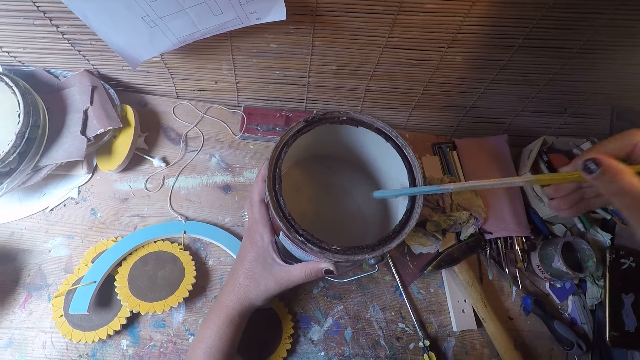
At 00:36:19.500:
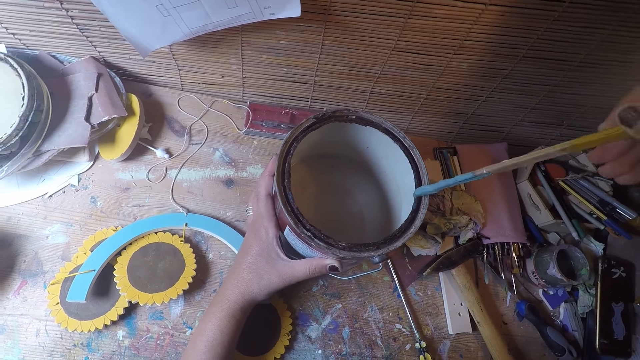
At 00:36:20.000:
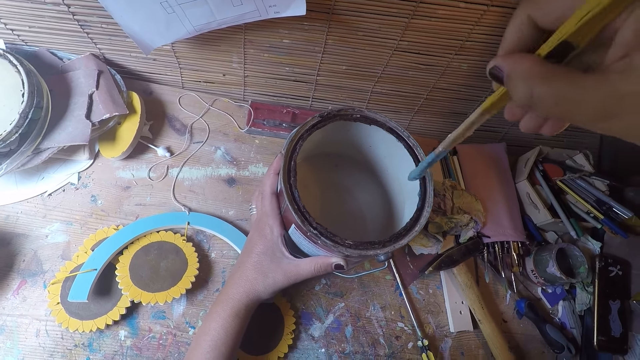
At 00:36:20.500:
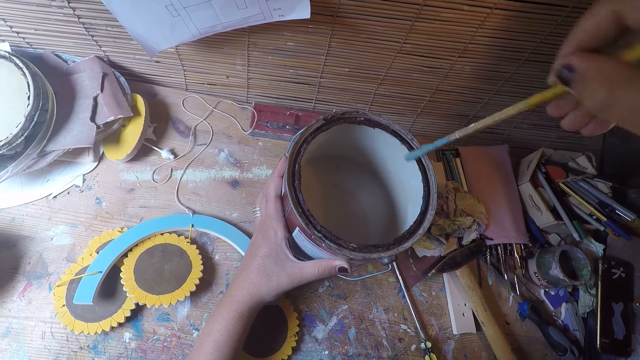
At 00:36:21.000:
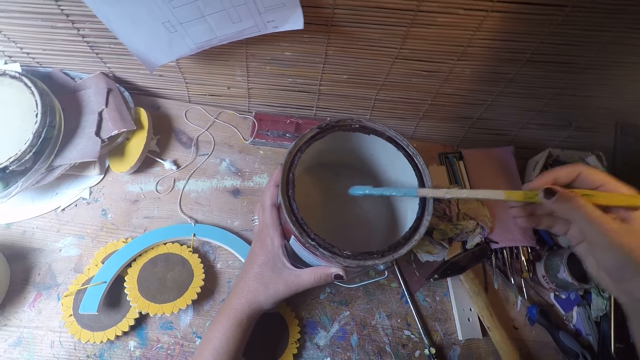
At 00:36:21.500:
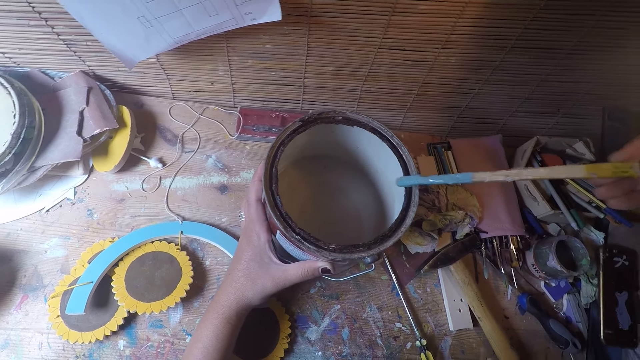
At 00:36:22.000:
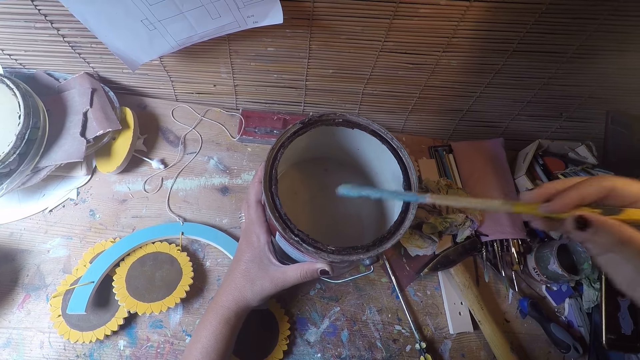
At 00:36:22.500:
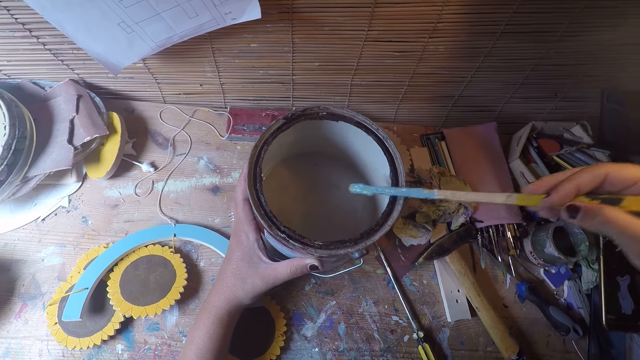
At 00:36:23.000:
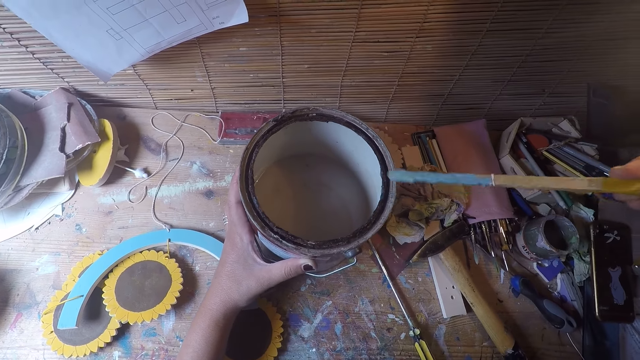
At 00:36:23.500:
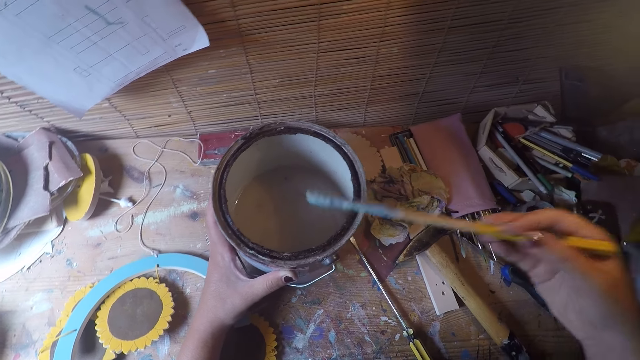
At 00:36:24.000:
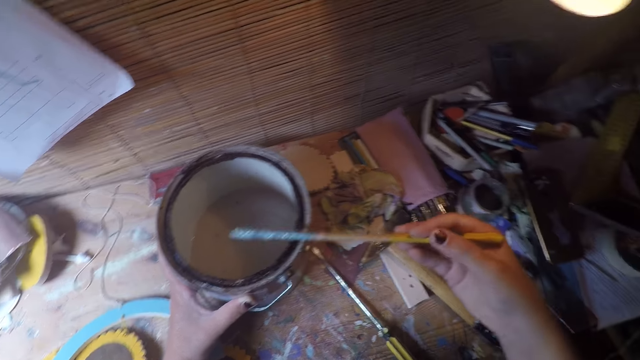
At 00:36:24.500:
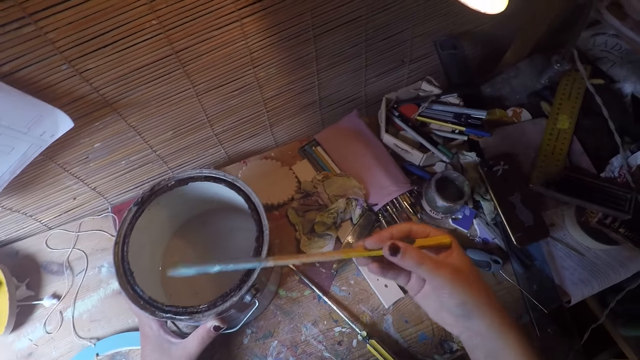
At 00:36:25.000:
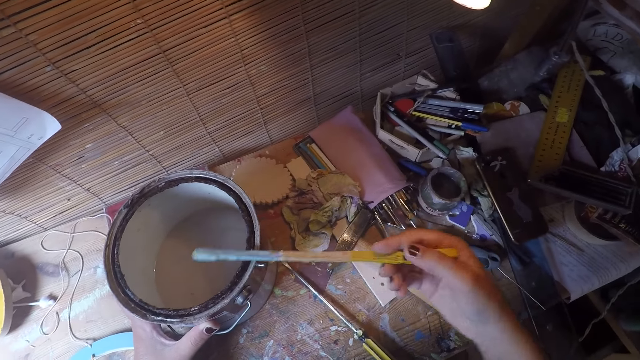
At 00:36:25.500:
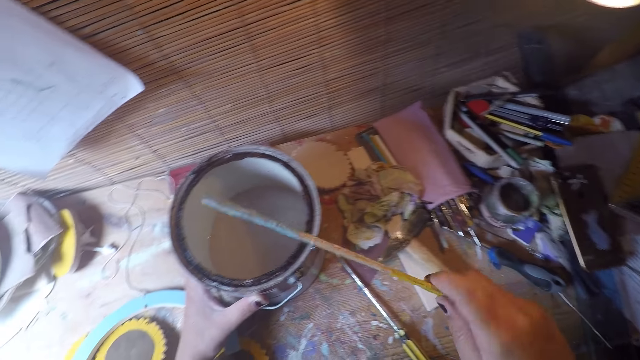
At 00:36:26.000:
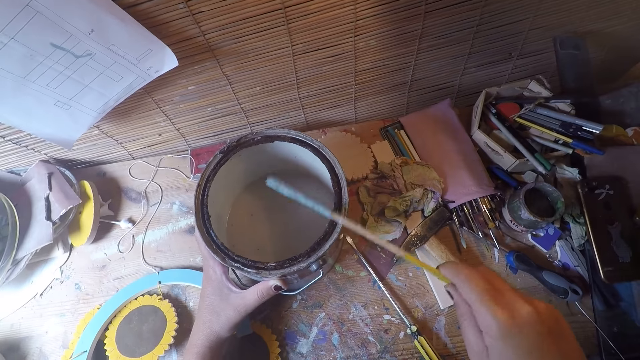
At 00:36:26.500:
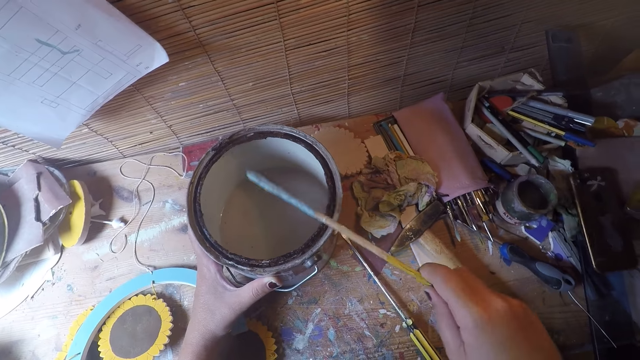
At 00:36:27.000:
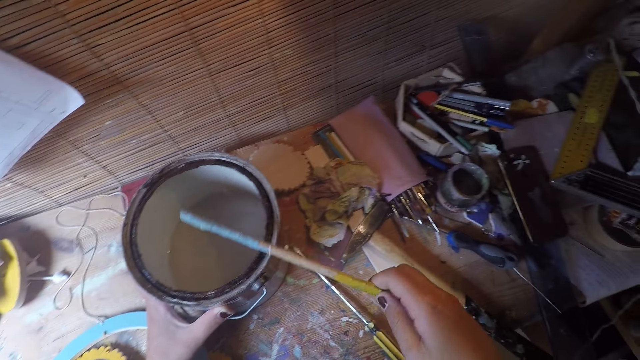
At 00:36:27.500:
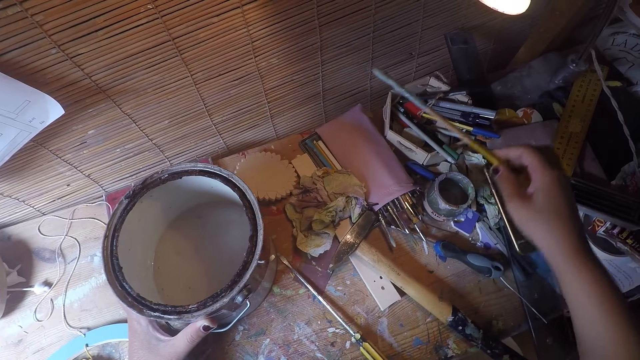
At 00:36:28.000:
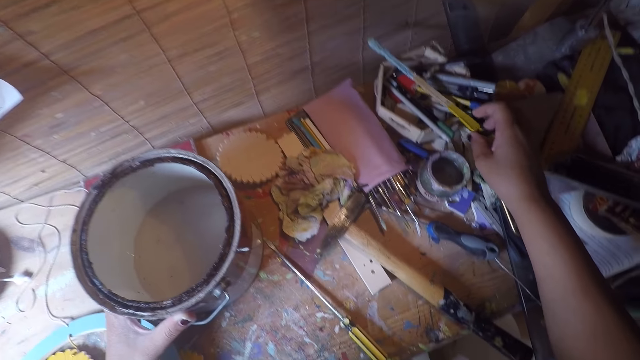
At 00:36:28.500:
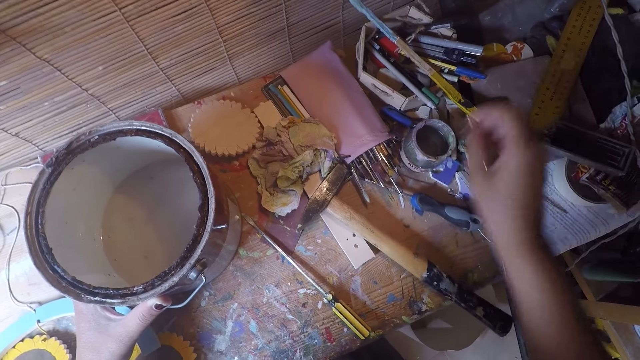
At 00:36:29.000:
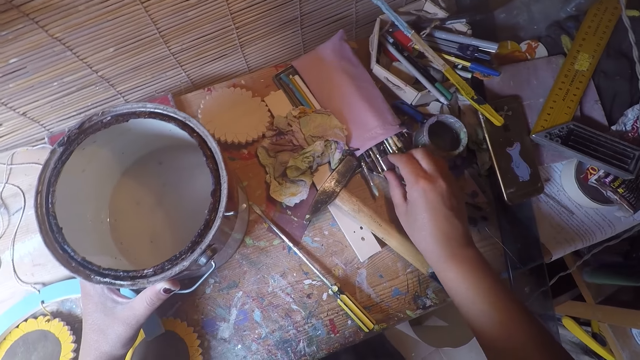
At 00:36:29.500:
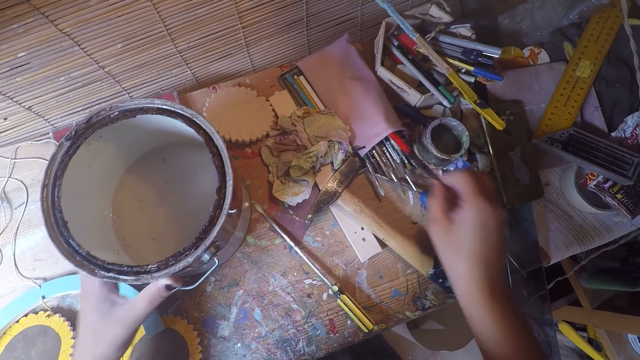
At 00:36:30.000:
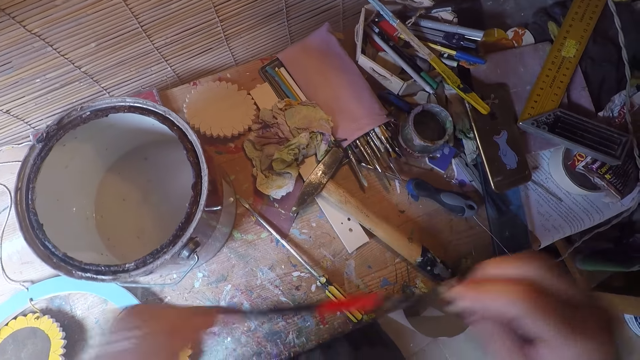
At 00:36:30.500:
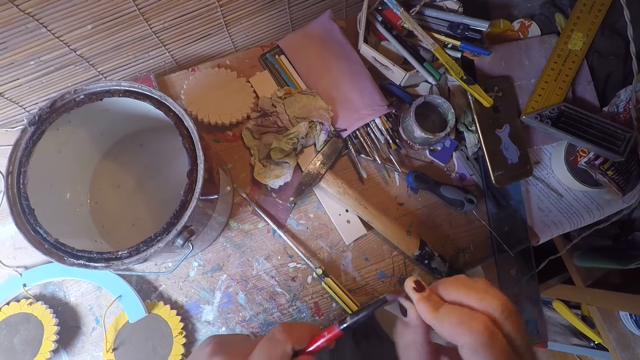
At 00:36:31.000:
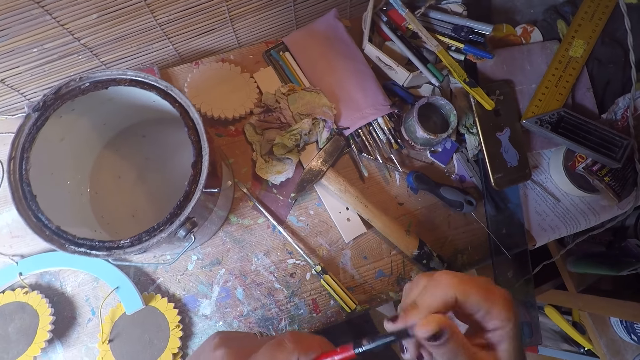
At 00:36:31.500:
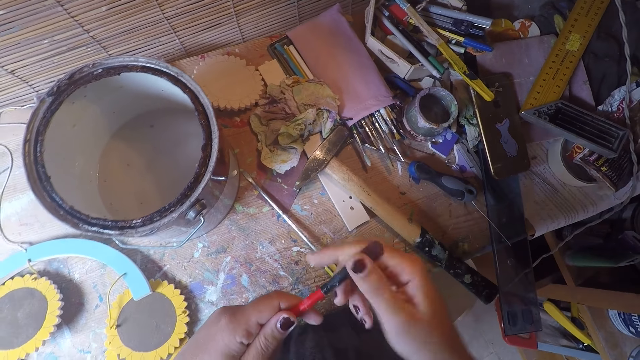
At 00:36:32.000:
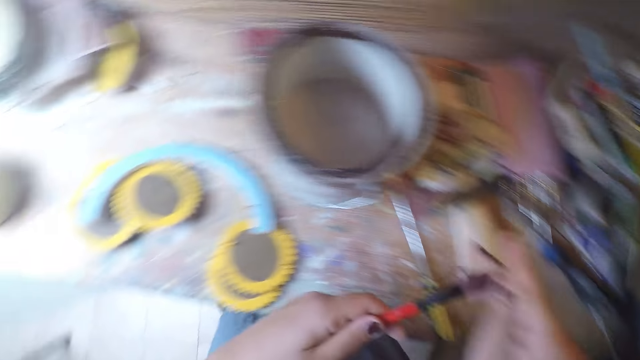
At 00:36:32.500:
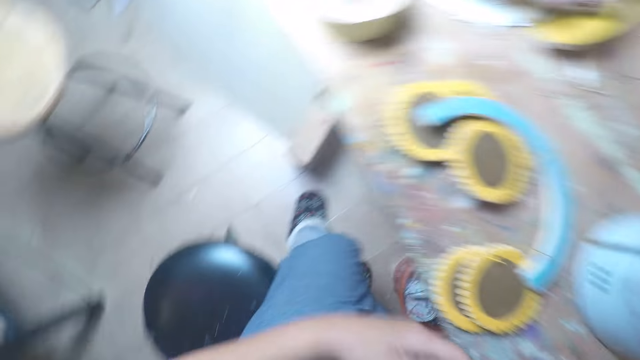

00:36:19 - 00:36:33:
The camera wearer shakes the stick. He puts down the stick on the table. He picks up a brush from a folder on the table with his right hand. He passes the brush to his left hand. He holds the brush. He cleans the brush in his left hand.

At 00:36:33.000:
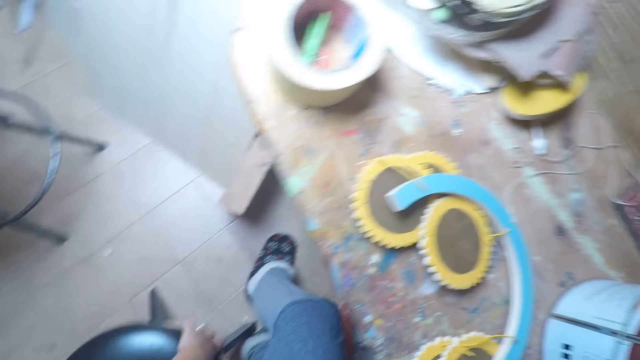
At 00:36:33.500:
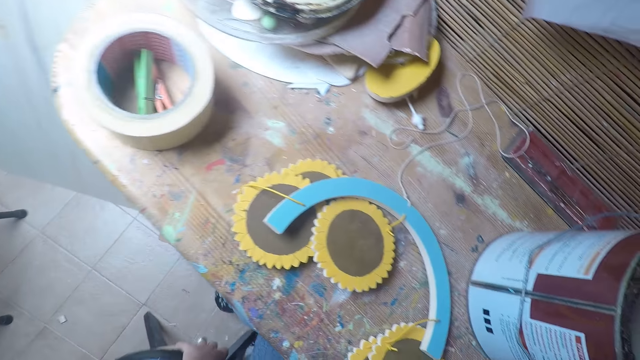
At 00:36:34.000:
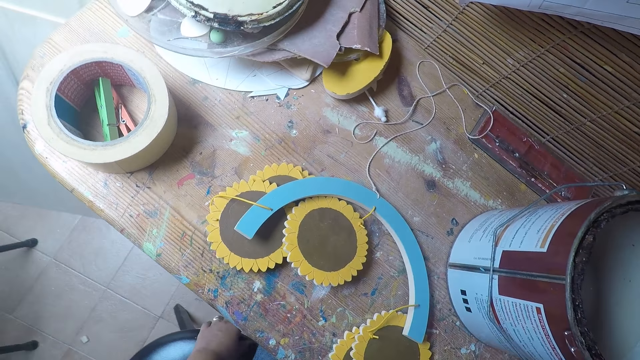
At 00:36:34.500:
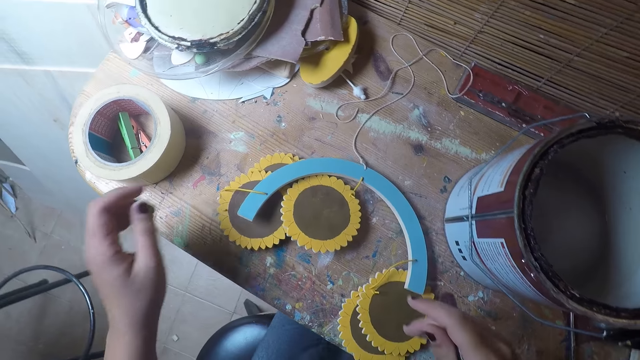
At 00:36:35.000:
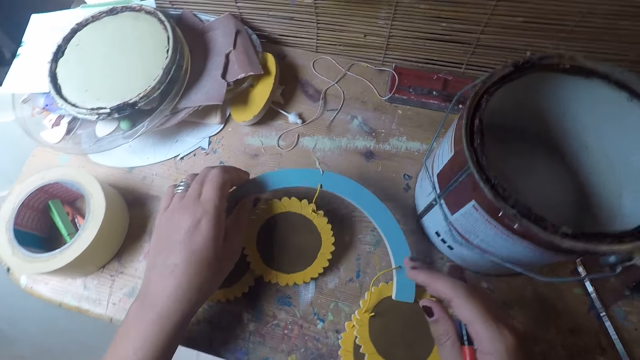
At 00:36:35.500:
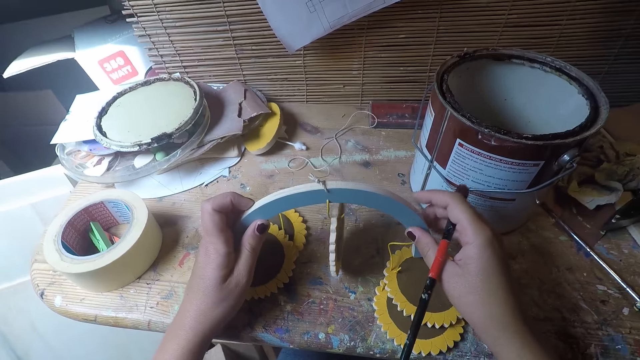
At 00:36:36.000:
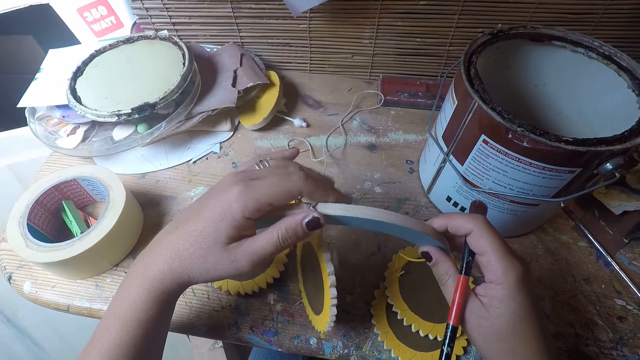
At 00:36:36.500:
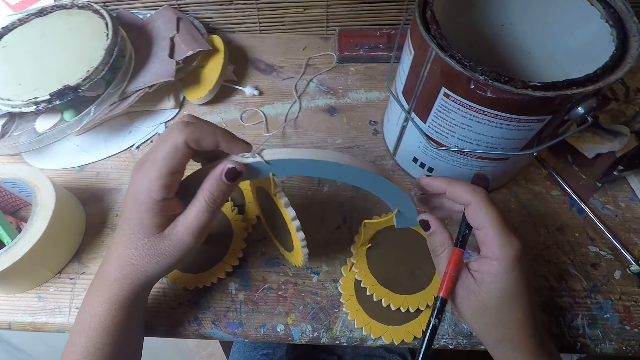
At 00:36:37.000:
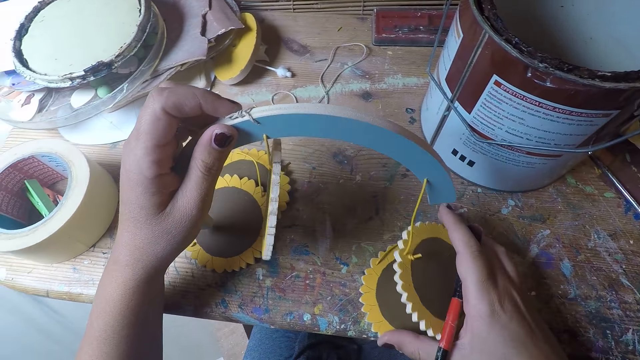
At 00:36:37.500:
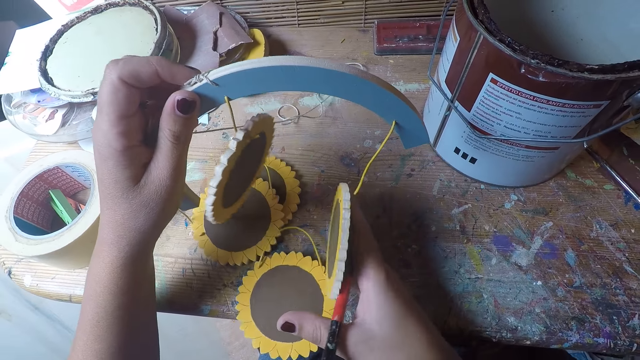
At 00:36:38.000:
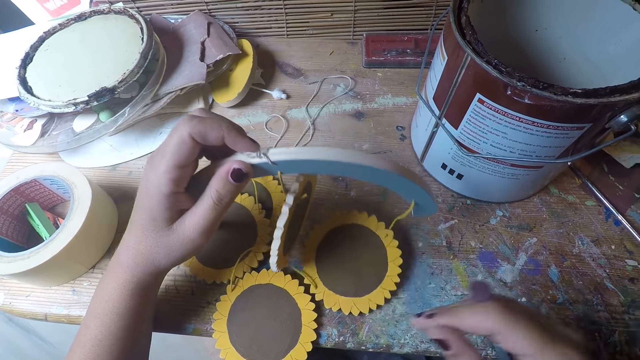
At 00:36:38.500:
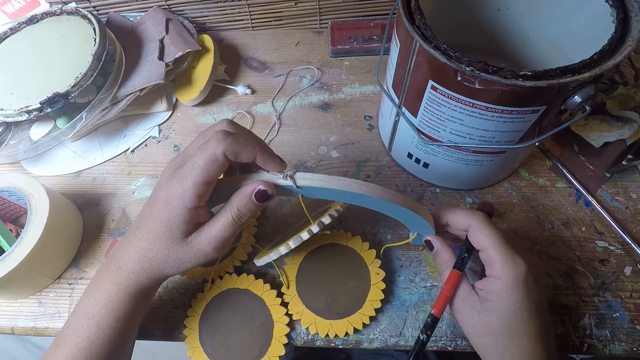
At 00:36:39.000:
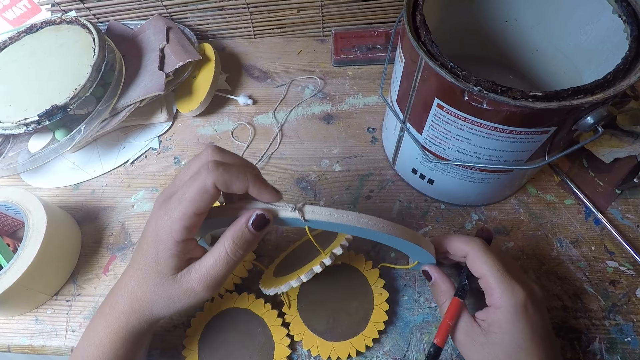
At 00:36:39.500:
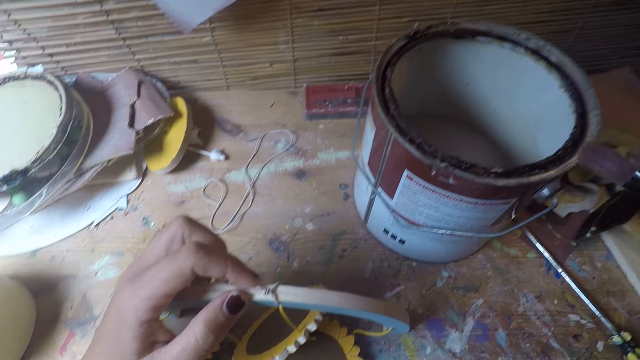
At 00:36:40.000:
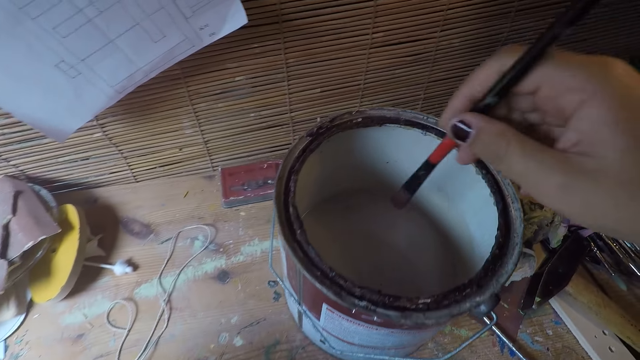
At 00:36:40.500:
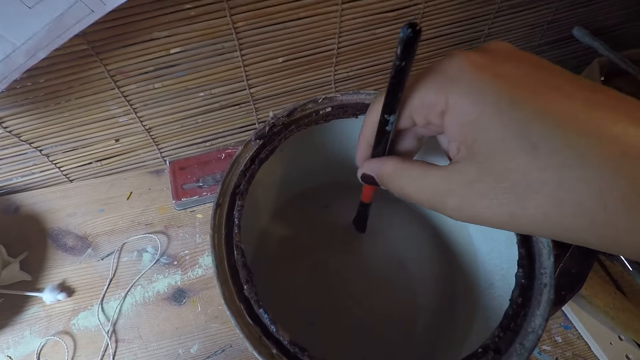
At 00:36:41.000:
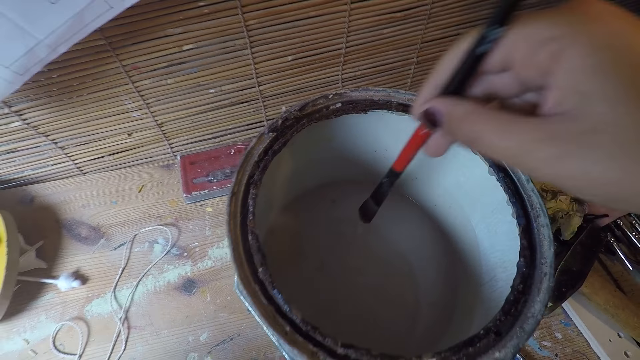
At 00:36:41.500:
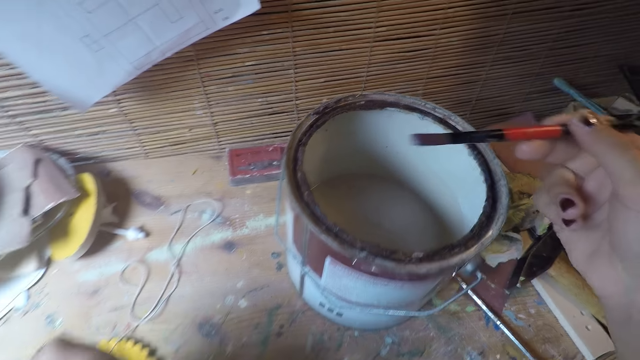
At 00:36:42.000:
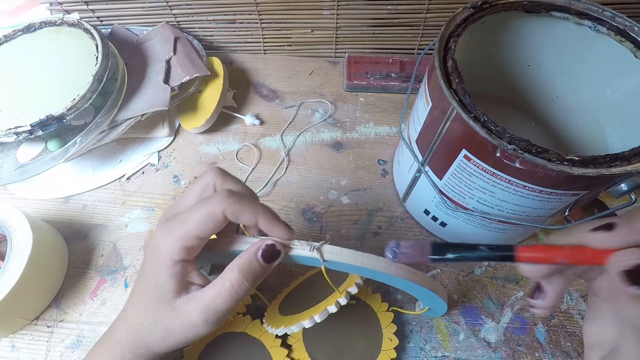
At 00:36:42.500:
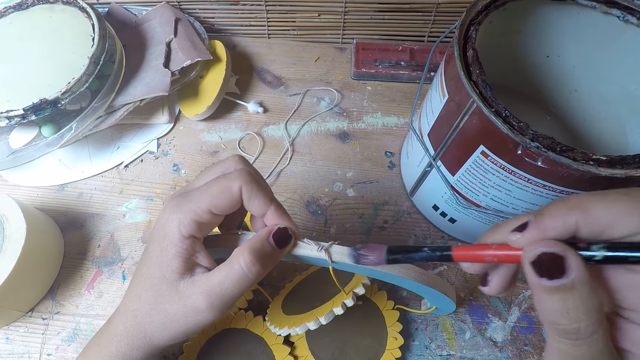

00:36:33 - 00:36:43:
The camera wearer adjusts a stool on the floor with his left hand. He picks up a craft on the table. He holds something. He adjusts the craft on the table. He dips the brush in his right hand into the paint. He removes the brush from the paint. He applies paint on something.
